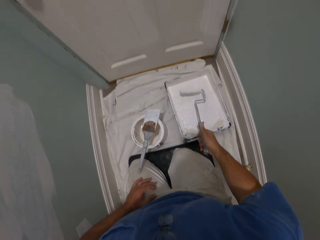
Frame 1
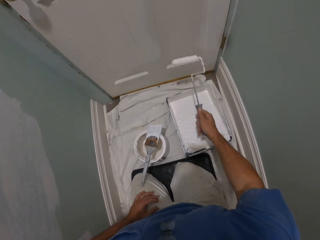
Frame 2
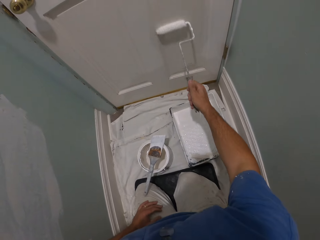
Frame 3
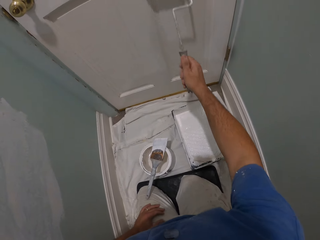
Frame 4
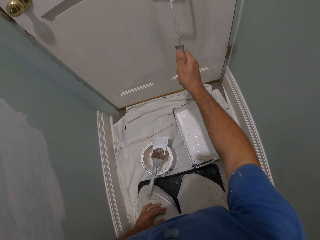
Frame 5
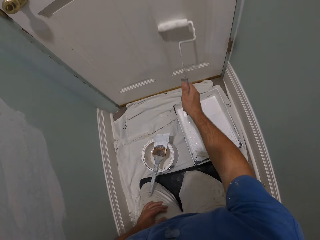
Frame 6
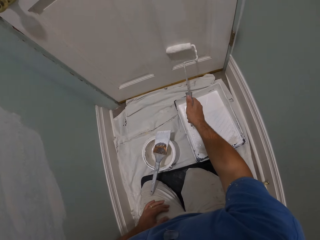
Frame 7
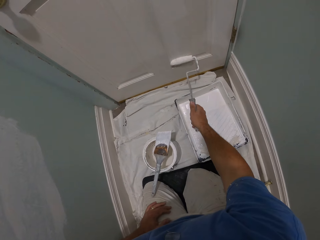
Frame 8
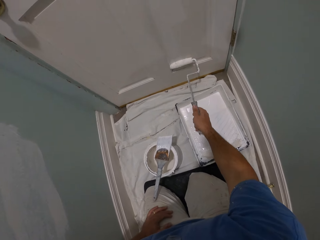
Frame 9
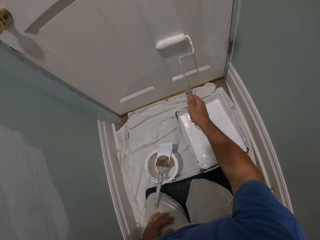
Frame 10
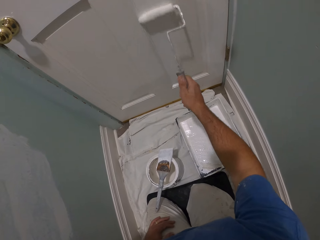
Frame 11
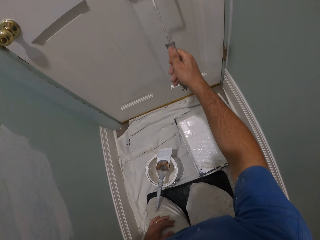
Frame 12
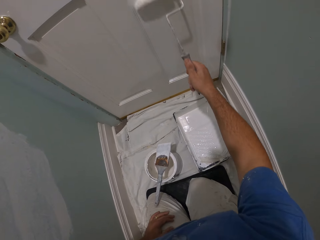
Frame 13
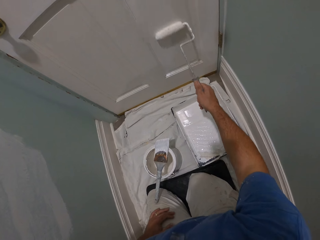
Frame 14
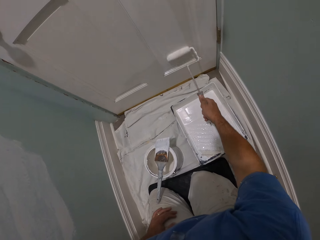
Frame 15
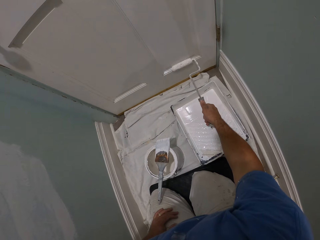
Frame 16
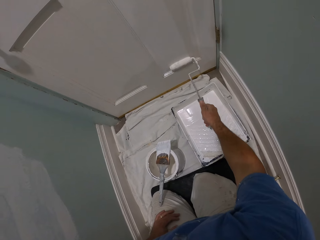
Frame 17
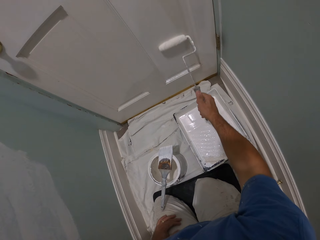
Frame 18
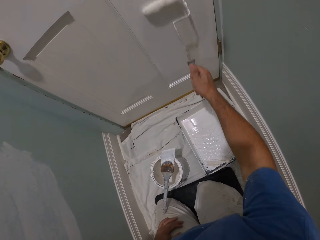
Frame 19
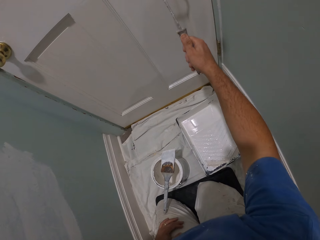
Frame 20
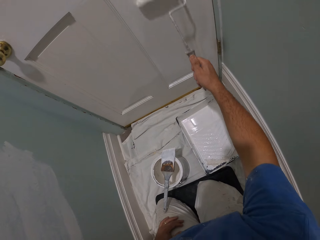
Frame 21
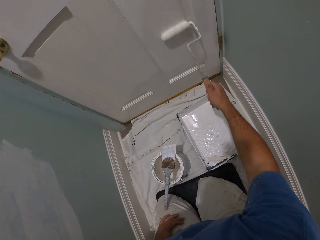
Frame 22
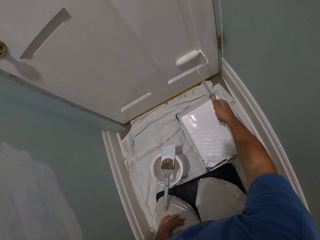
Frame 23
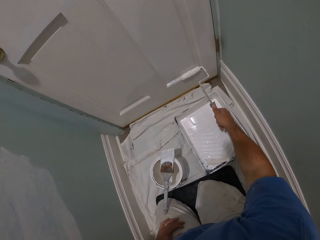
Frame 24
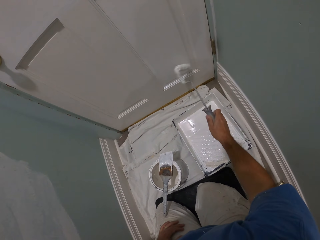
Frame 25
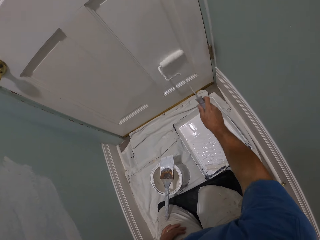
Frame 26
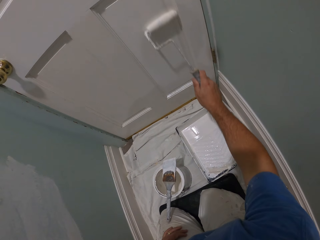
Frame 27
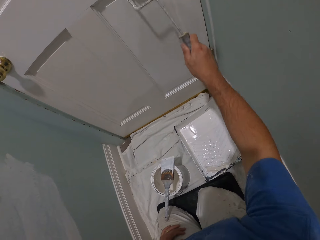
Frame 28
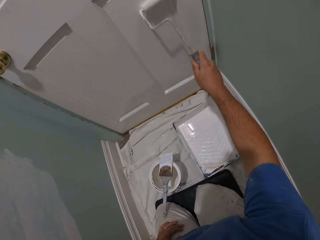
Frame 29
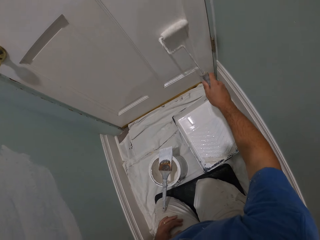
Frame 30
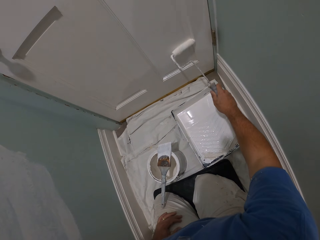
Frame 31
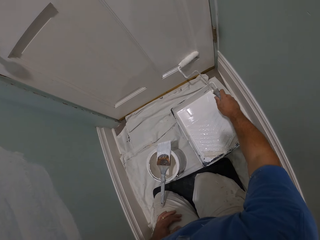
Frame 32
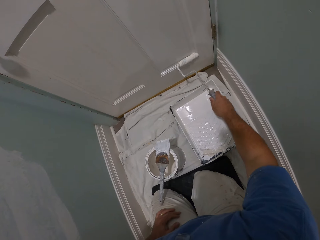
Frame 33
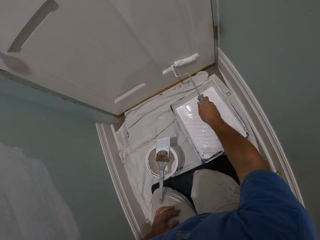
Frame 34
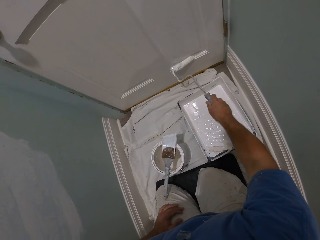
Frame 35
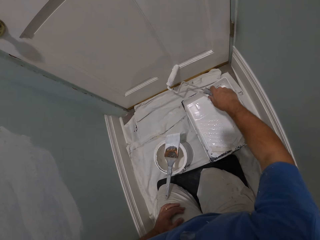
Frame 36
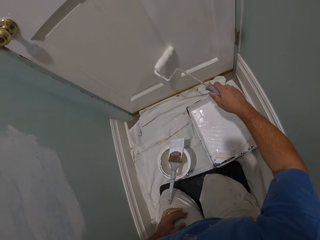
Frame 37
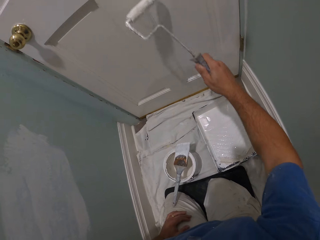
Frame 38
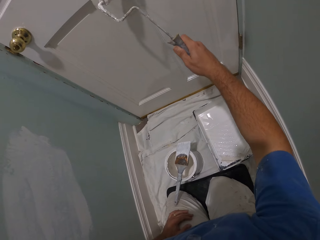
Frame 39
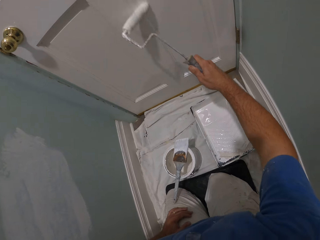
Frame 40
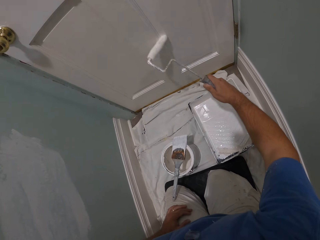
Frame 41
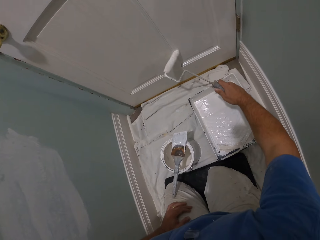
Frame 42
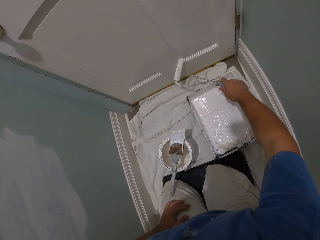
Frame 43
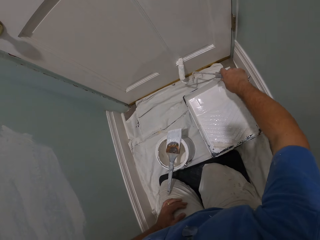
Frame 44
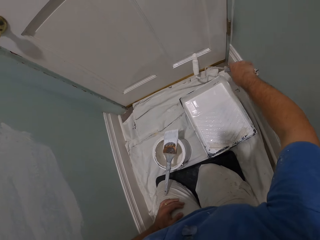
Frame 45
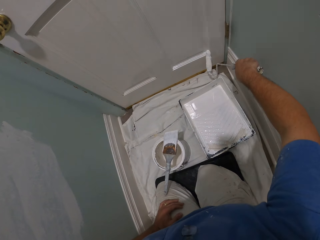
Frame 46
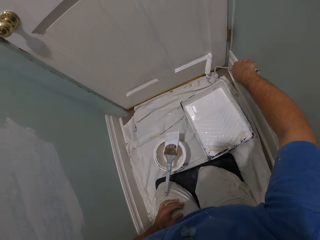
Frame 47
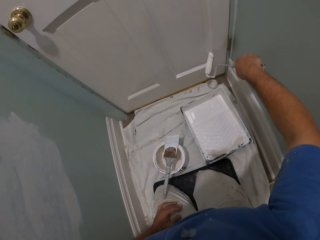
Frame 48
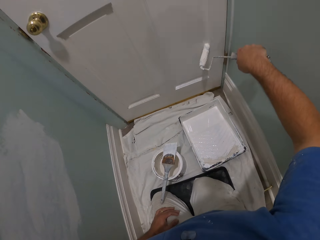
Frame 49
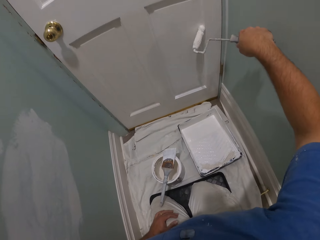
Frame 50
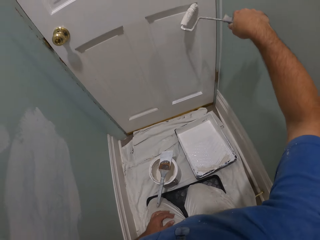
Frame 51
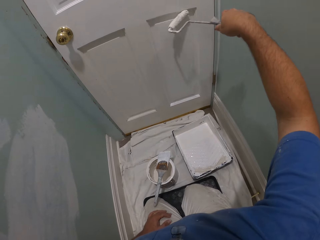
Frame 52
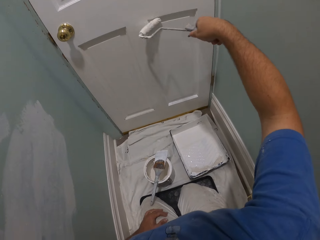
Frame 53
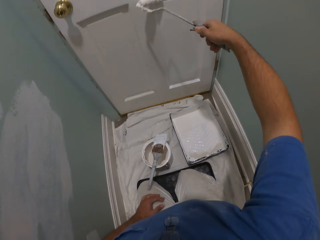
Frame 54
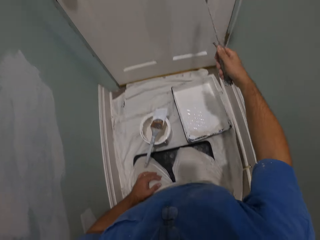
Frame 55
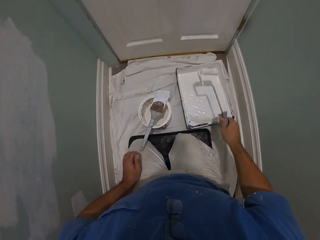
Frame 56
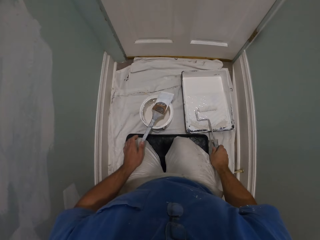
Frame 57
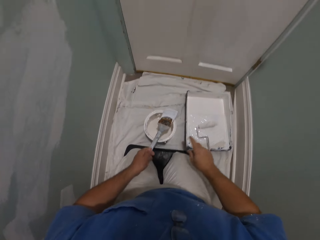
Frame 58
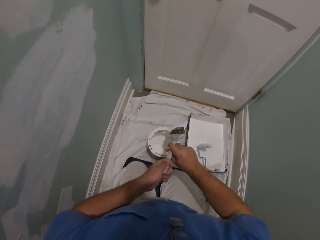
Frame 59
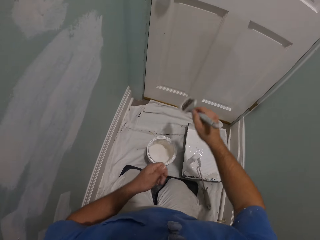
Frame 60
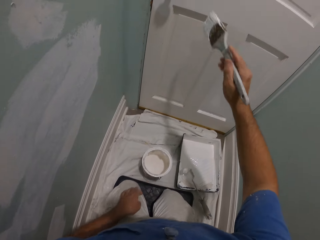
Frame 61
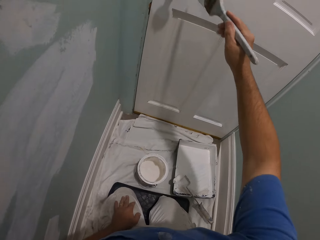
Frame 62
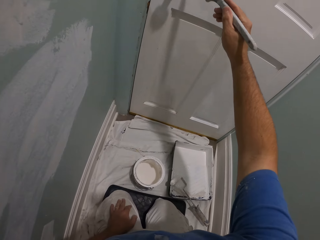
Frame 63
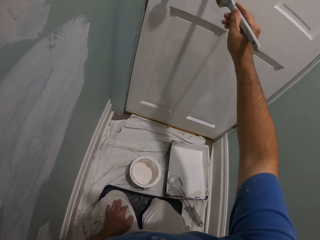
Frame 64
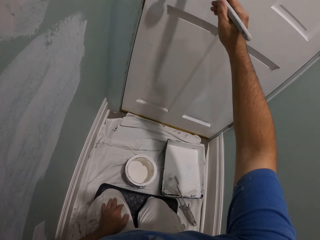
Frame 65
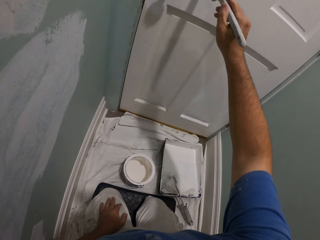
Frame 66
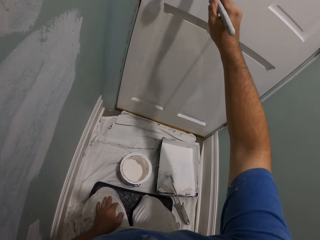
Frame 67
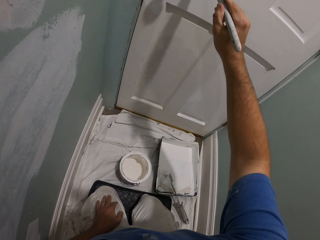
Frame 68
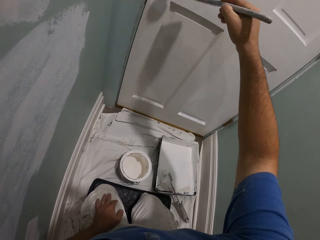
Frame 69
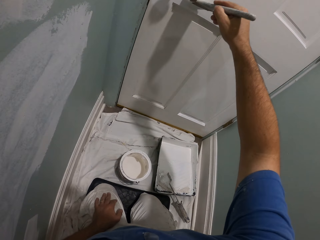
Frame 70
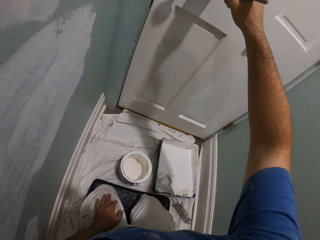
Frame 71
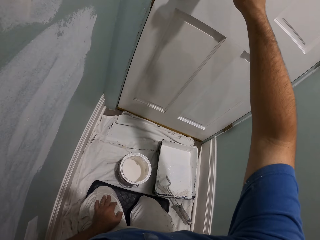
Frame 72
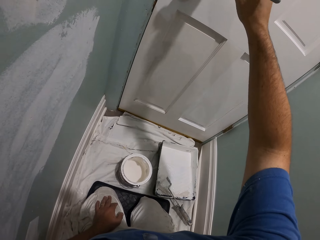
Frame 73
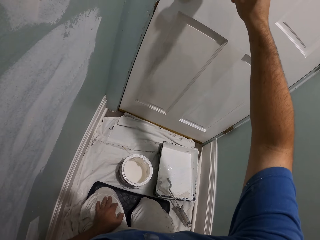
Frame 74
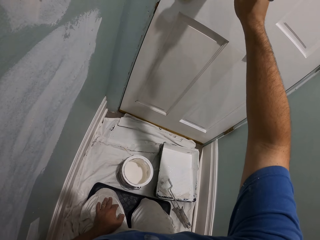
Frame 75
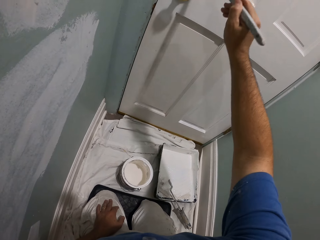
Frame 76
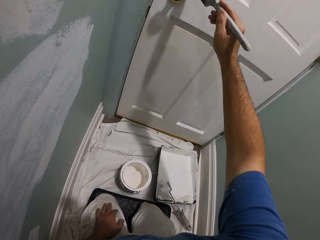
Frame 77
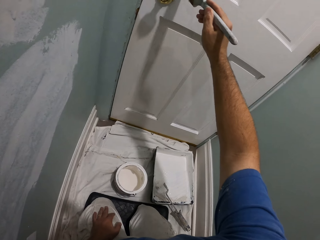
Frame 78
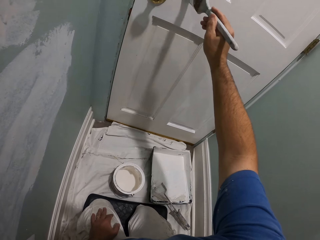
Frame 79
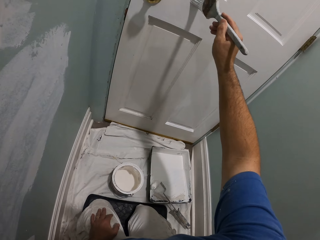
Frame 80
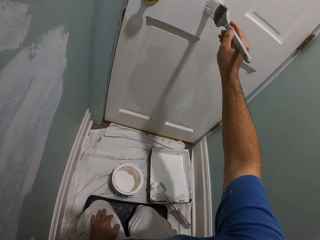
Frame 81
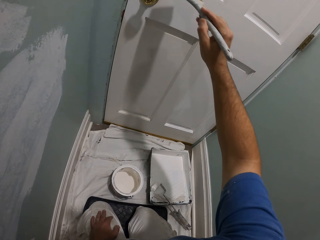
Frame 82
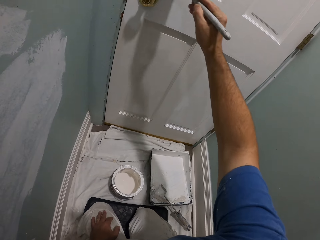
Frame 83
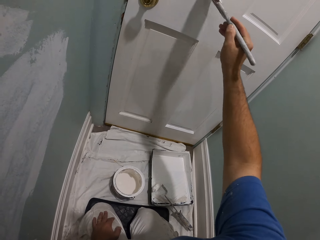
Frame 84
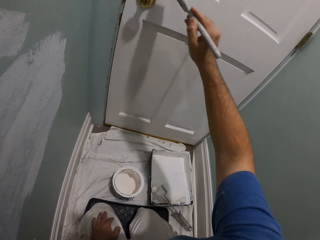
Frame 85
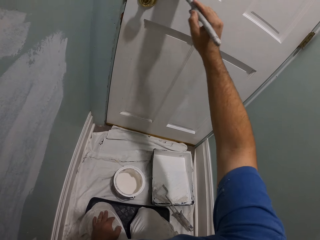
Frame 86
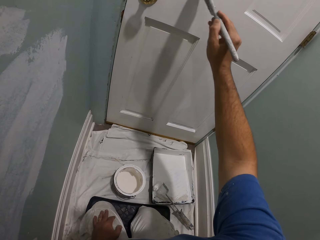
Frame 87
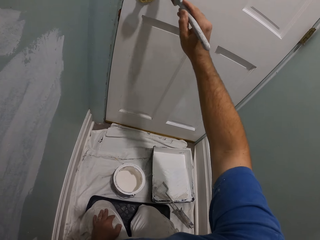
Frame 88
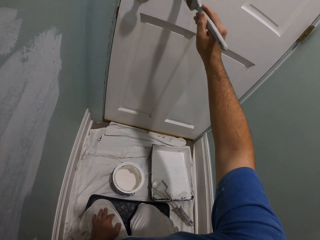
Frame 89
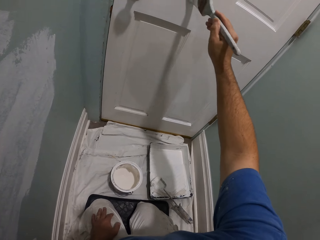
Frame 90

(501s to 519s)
The camera wearer paints the door with the paint roller. He drops the paint roller into the paint container. He picks up the brush from the brim of the paint can. He passes the brush to his right hand. He paints the door with the brush.

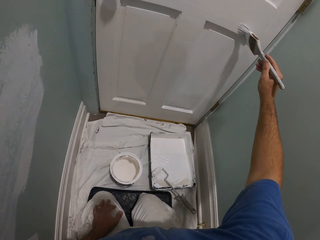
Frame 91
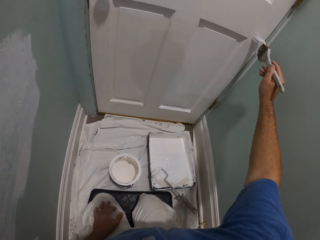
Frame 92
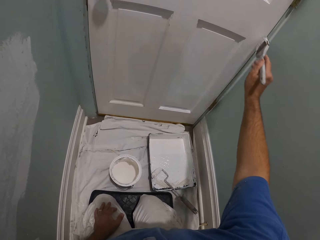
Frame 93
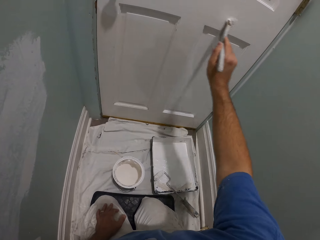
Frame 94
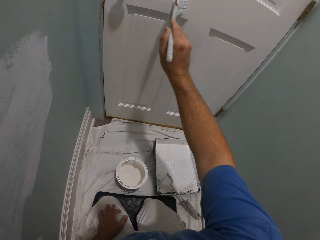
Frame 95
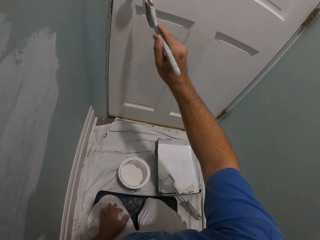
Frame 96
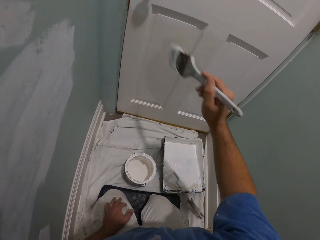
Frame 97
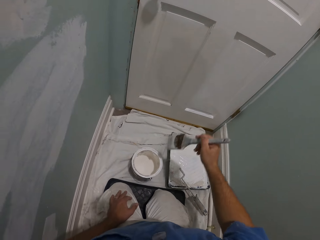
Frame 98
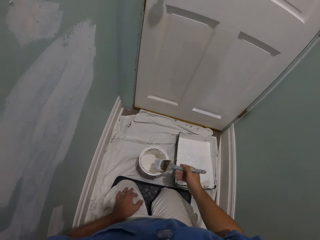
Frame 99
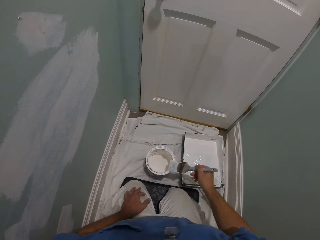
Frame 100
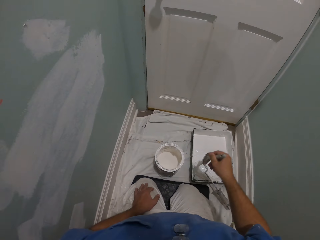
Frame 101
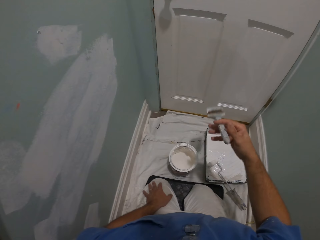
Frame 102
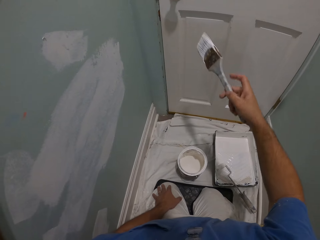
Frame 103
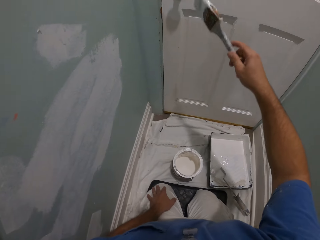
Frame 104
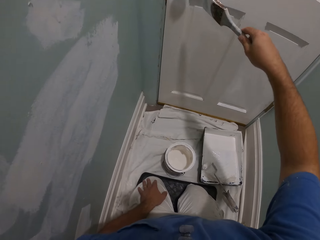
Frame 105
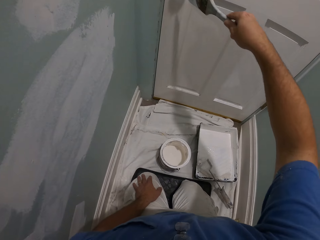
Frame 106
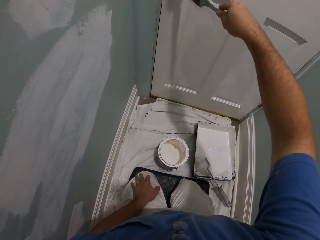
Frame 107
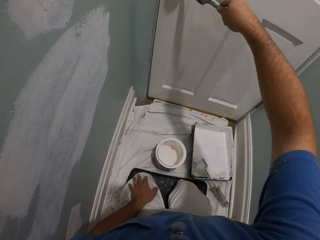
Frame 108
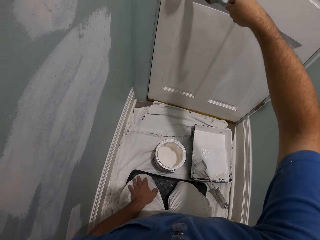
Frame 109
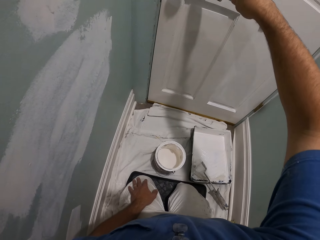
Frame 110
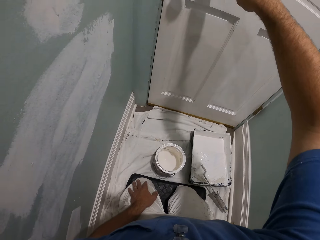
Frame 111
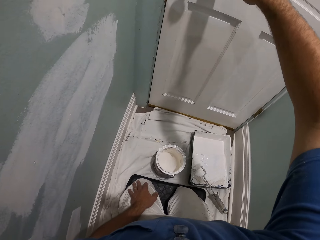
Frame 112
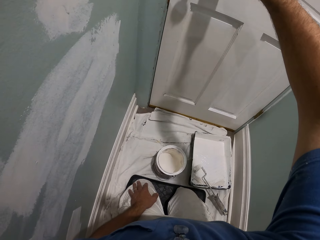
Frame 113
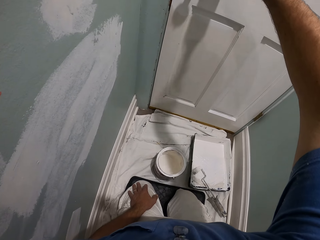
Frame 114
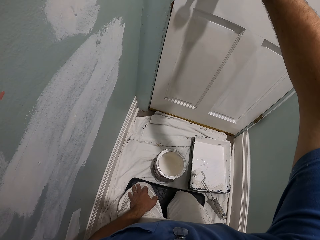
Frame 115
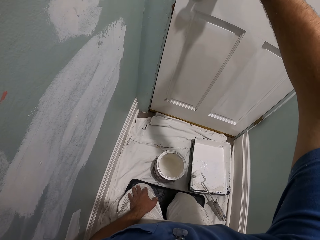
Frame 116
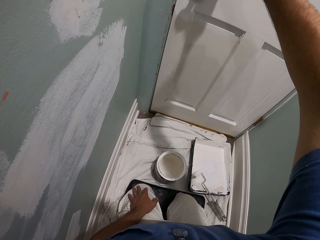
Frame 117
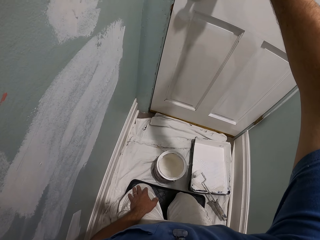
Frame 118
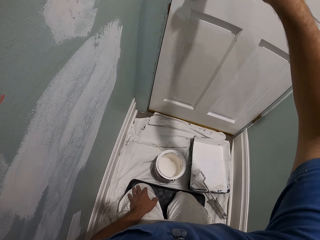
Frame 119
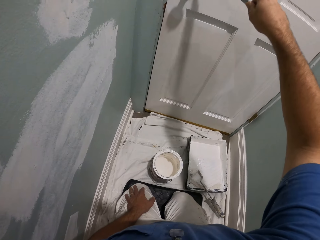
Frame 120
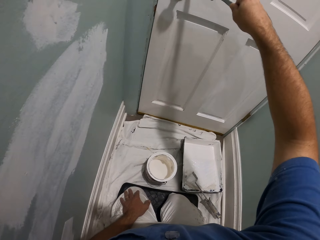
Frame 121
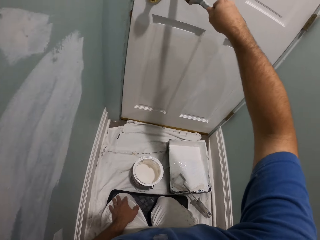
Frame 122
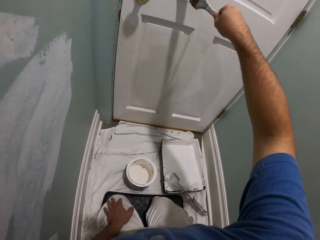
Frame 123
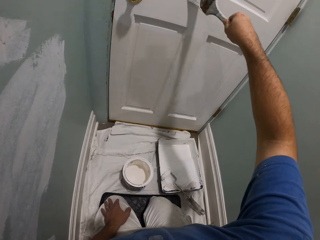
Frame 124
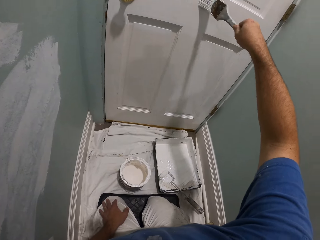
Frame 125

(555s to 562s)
The camera wearer wipes the brush over a paint can on the floor. They resume painting the door with the brush.
